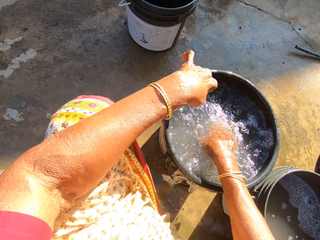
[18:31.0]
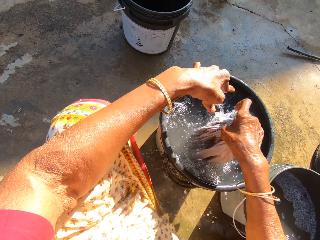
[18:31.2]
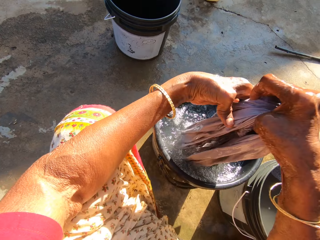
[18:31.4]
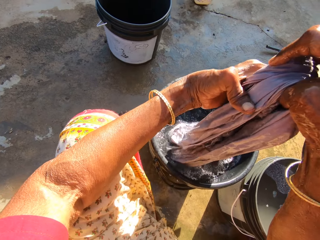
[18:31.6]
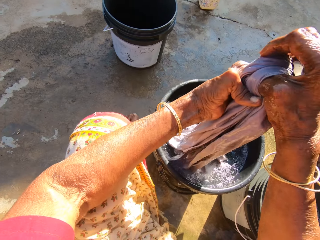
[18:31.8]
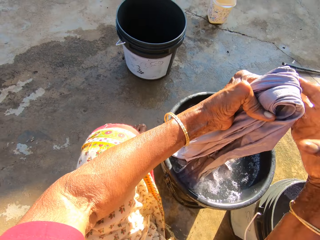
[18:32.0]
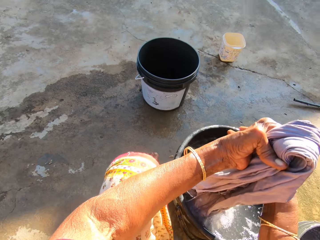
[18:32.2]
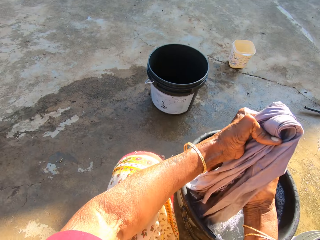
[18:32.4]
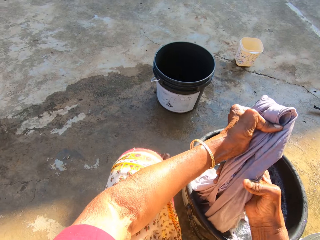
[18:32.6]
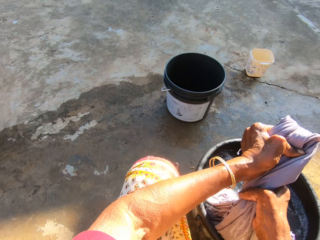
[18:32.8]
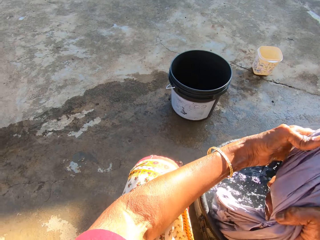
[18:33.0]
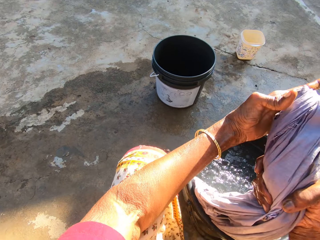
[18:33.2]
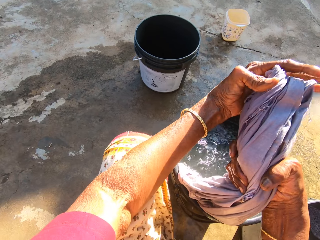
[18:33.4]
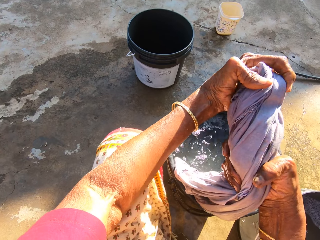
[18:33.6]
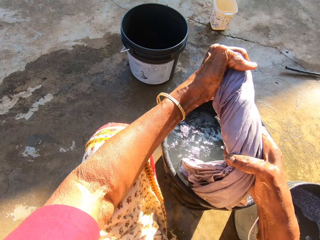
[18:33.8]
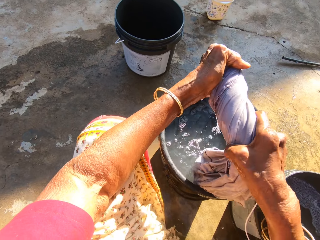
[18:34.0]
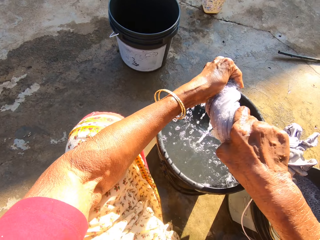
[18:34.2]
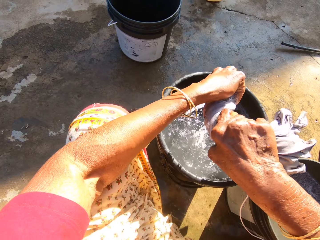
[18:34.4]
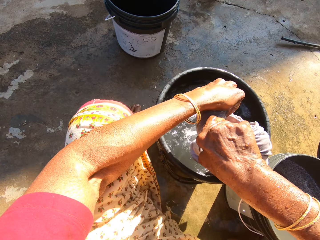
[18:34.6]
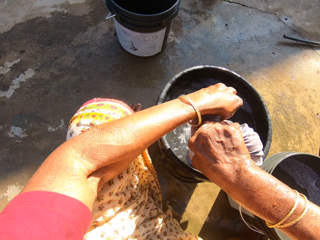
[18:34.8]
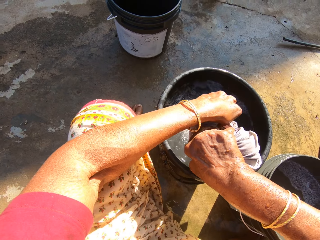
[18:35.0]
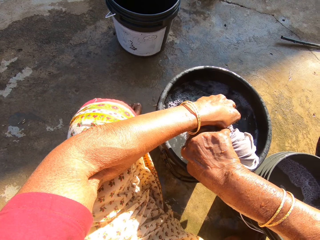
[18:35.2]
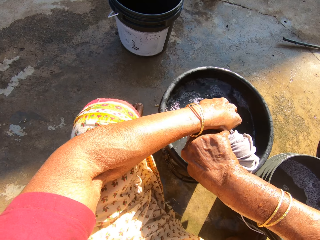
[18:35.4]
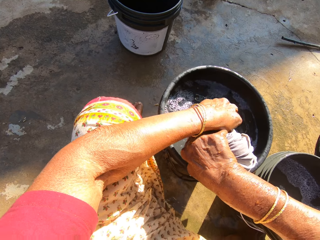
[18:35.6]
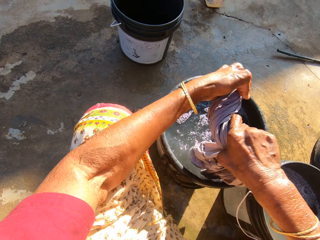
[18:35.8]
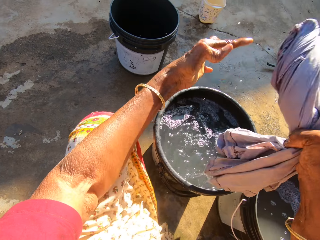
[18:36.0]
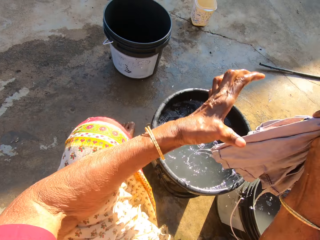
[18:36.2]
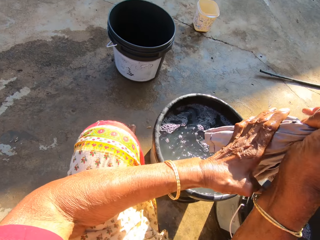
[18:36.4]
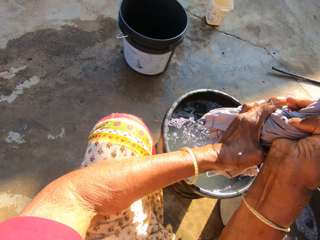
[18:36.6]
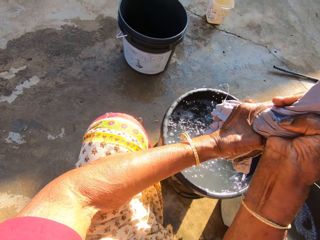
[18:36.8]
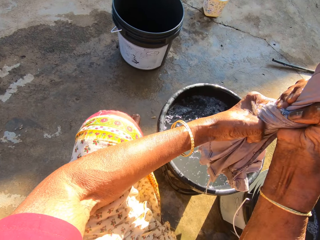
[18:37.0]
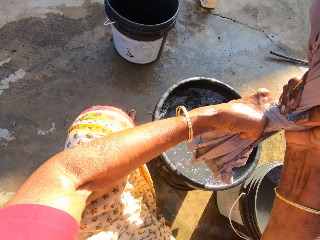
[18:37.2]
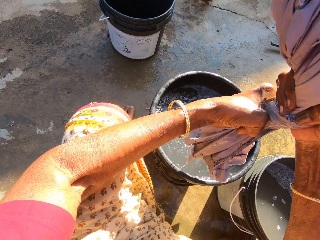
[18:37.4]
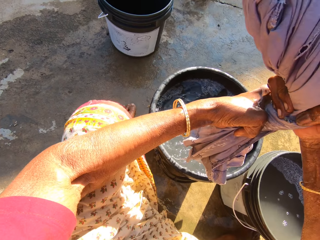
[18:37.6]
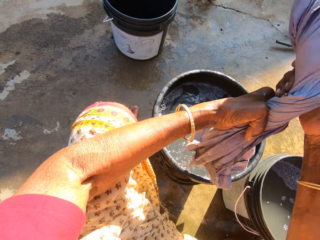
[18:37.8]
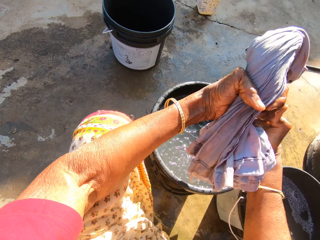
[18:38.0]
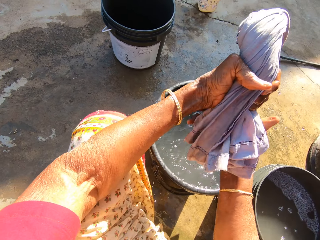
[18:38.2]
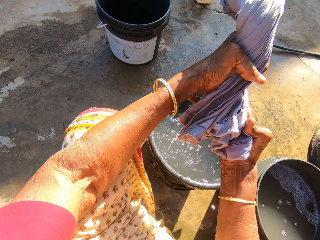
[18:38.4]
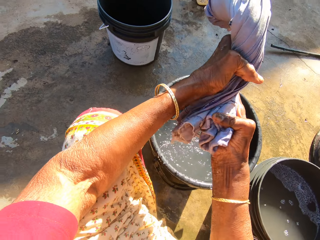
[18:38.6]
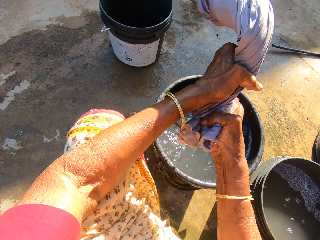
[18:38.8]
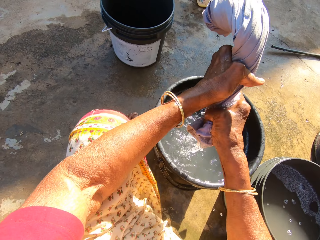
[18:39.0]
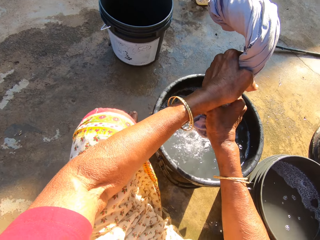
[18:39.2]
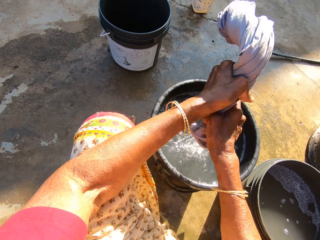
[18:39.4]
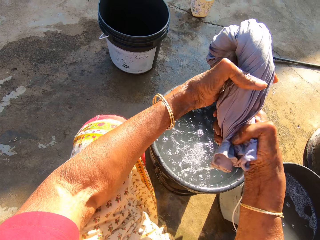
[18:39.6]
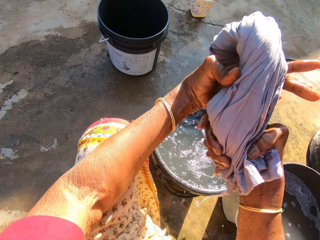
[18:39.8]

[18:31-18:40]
The camera wearer dips the cloth in the bucket. They hold the cloth with both hands. They squeeze the cloth.

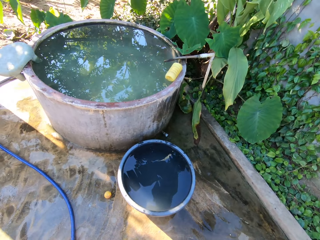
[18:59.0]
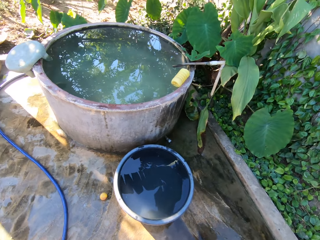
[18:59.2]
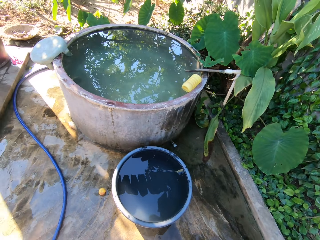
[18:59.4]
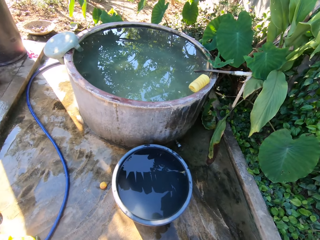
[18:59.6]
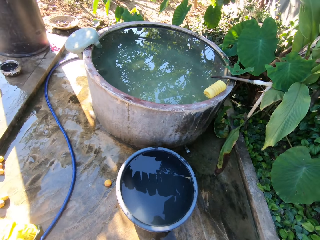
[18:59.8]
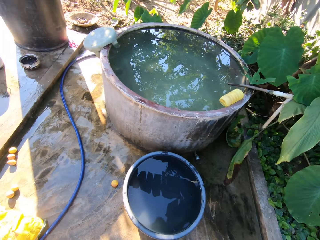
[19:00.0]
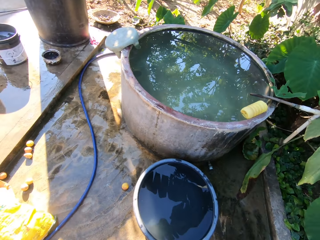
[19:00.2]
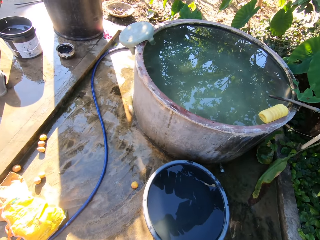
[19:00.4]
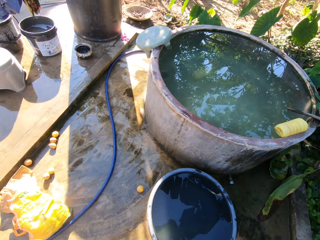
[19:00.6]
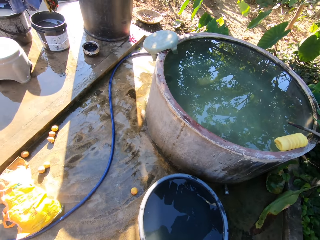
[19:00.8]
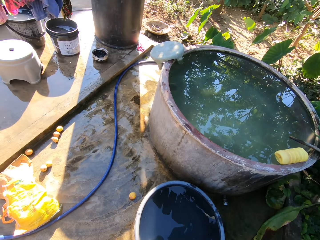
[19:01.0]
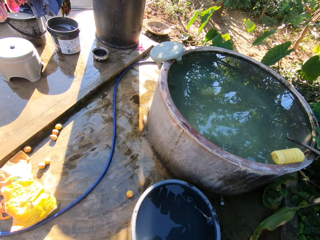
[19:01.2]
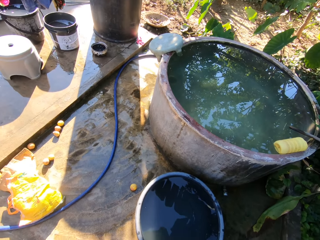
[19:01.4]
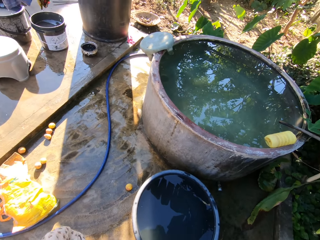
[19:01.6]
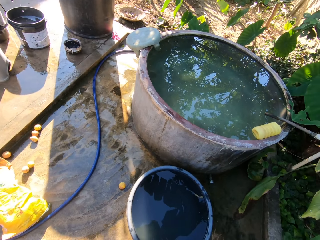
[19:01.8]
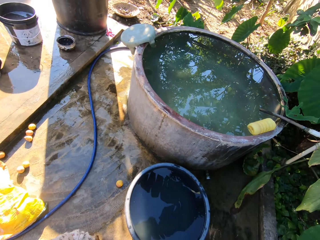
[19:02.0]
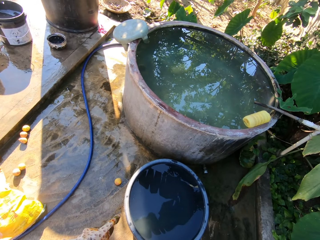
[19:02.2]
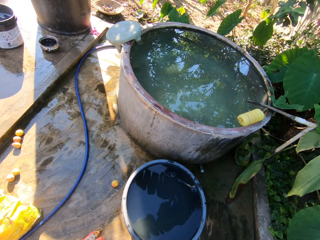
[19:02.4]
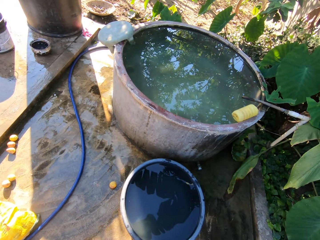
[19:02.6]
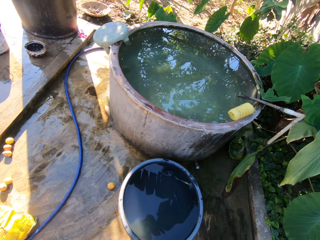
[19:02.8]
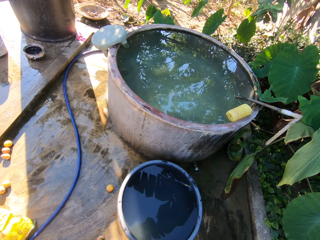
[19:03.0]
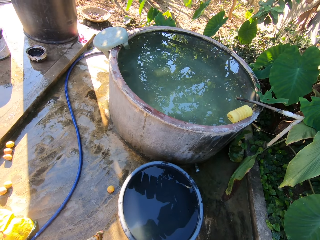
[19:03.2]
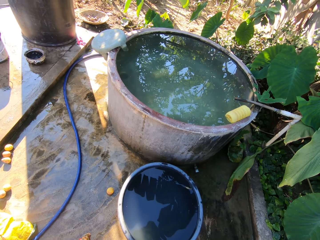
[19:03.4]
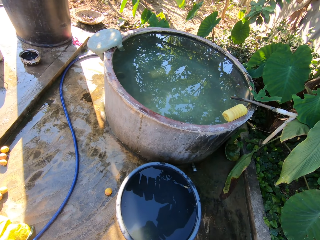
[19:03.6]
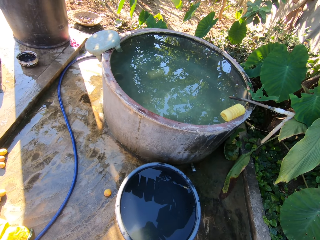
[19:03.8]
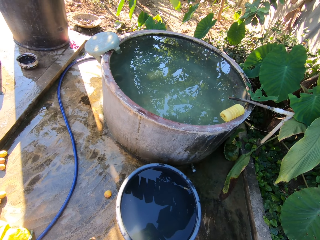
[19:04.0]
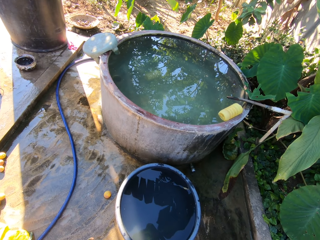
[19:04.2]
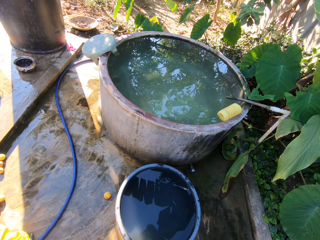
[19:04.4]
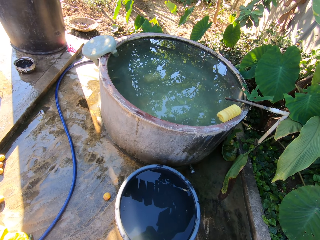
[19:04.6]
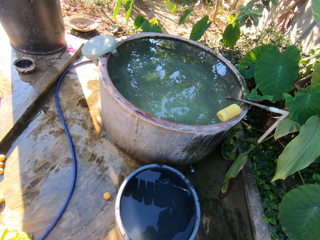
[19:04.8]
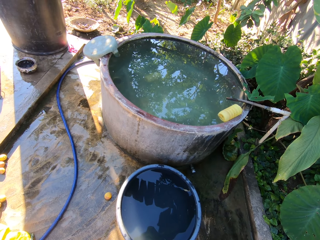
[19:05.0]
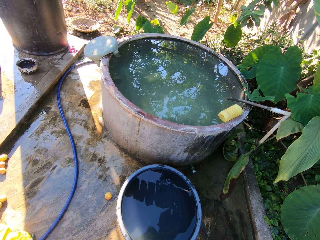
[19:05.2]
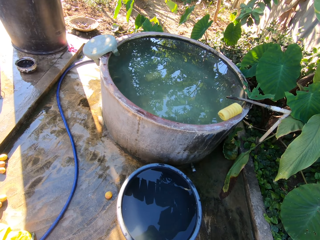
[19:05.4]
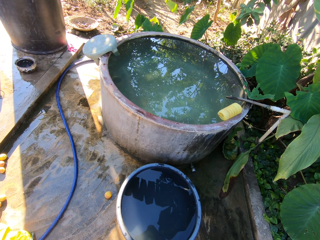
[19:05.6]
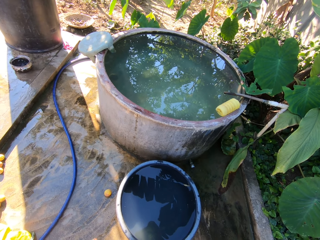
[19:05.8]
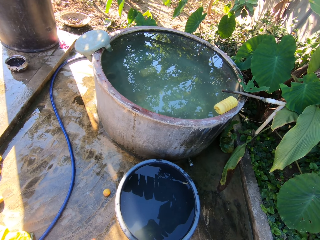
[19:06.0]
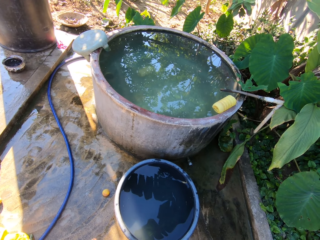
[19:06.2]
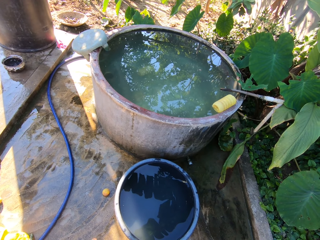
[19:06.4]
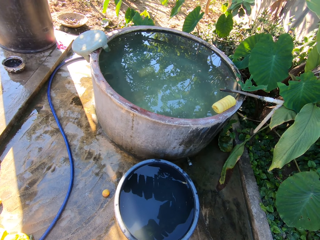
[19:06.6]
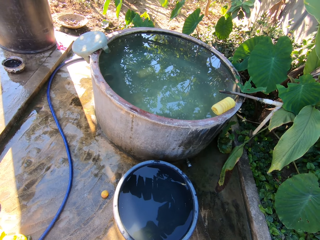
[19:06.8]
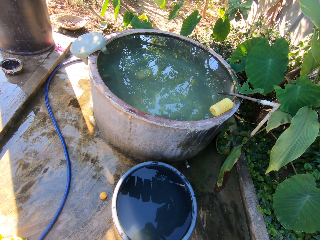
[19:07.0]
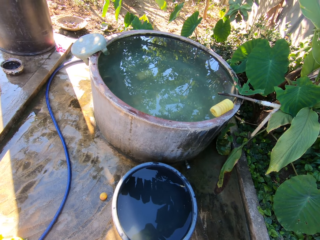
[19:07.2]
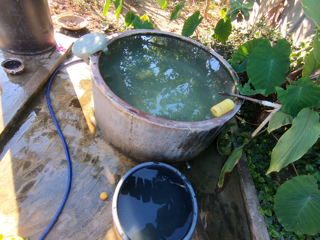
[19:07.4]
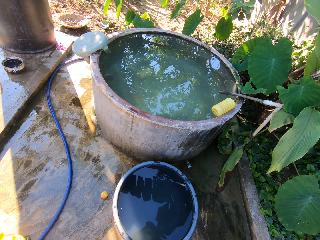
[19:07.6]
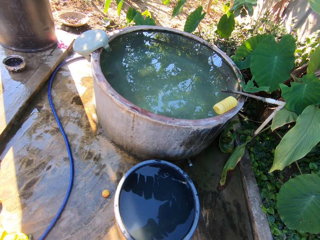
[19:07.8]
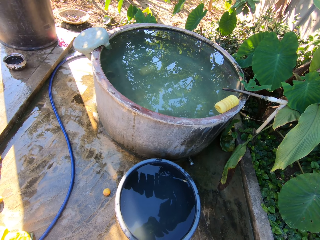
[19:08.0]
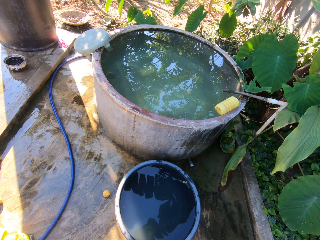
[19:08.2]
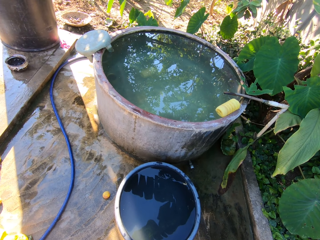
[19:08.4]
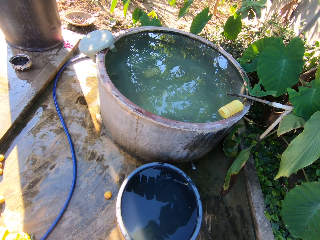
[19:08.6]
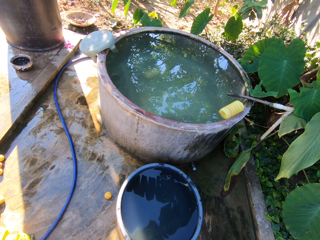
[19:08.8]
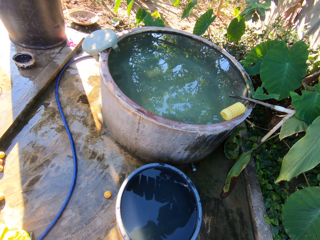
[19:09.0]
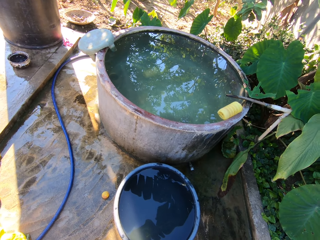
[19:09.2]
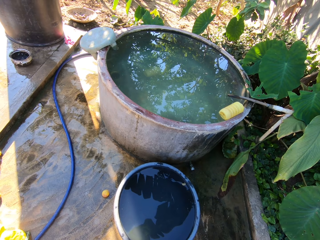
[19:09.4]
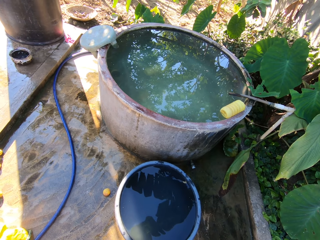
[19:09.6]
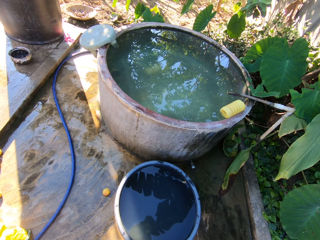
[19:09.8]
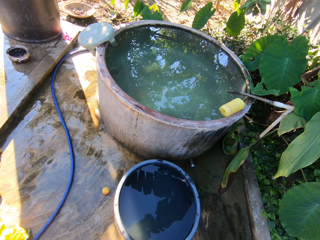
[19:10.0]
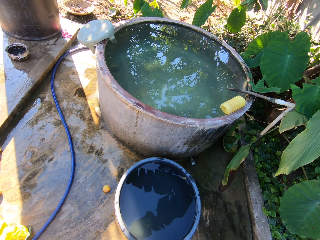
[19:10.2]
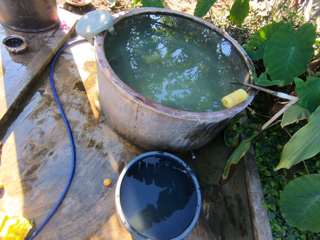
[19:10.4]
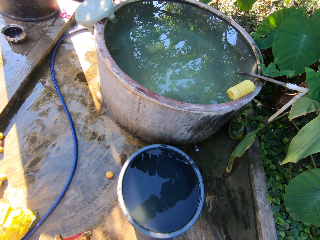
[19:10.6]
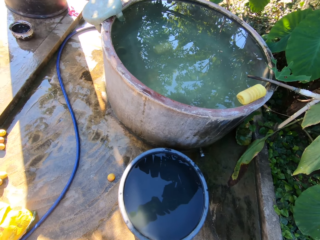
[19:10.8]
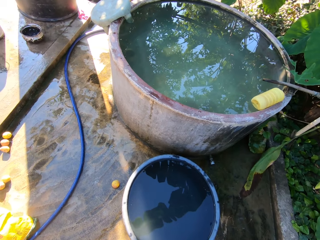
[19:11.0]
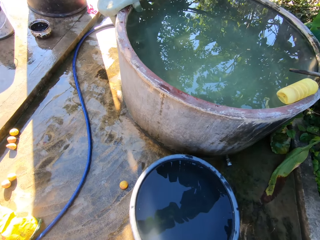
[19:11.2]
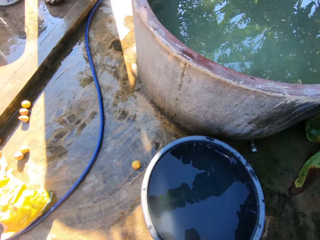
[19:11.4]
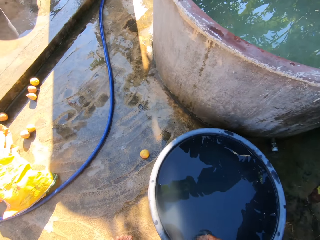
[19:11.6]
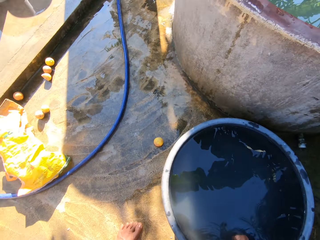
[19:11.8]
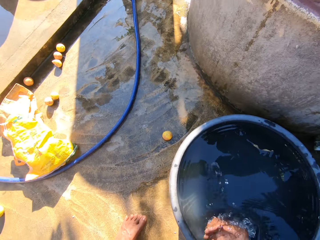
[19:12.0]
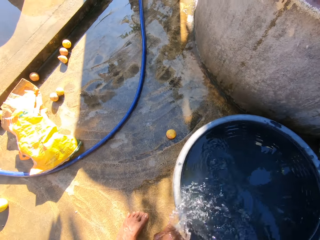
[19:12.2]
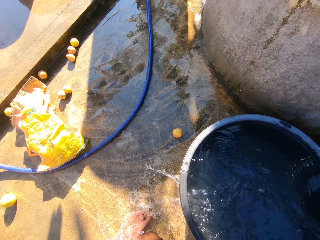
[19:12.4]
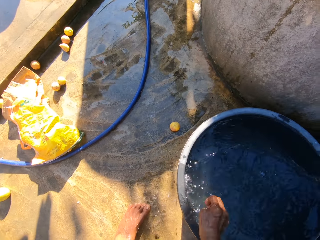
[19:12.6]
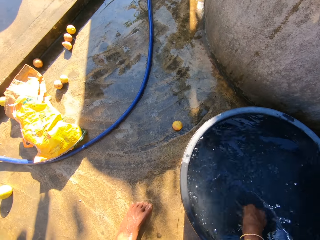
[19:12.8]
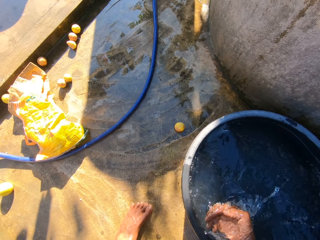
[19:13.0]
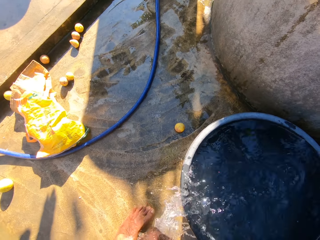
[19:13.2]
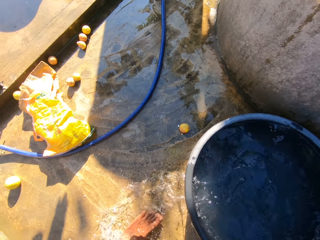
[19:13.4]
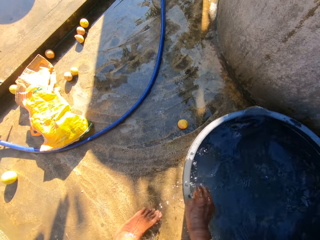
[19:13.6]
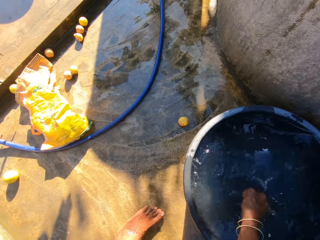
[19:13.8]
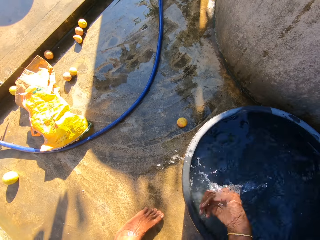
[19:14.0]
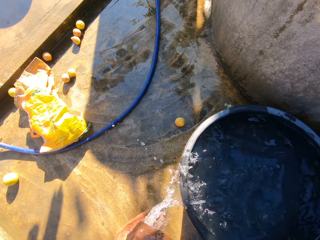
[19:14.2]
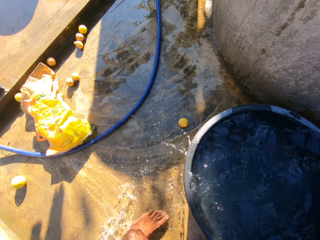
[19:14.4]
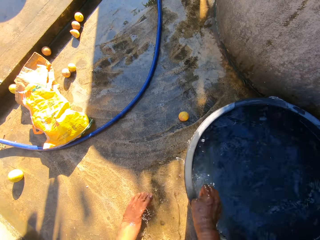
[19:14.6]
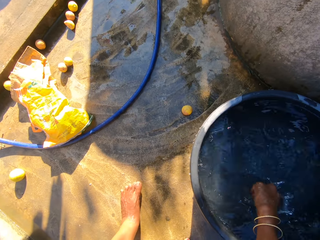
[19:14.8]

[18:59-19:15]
The camera wearer looks at the water tank. He rinses the hands. He washes his feet.
